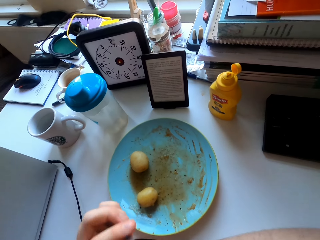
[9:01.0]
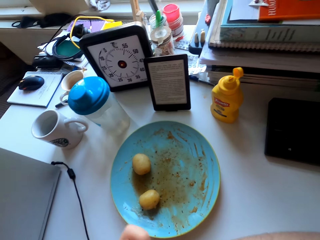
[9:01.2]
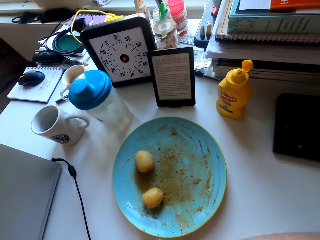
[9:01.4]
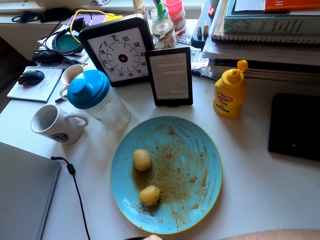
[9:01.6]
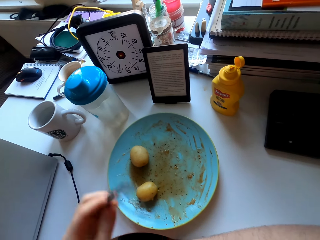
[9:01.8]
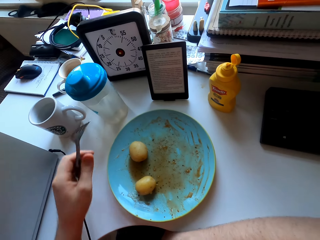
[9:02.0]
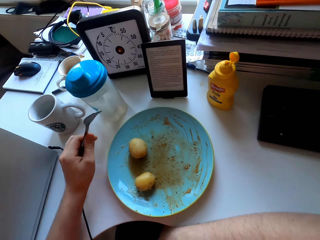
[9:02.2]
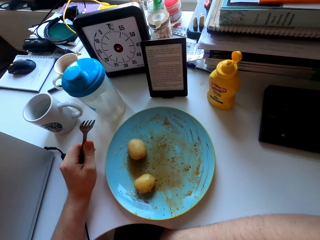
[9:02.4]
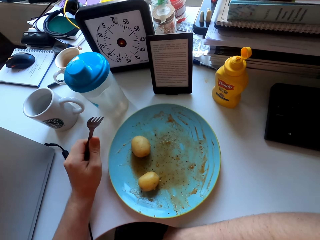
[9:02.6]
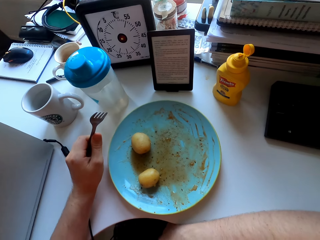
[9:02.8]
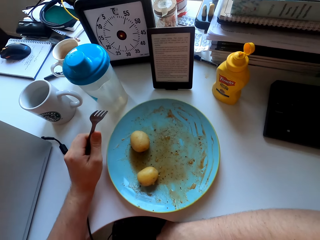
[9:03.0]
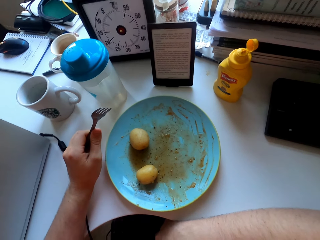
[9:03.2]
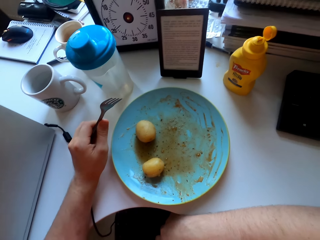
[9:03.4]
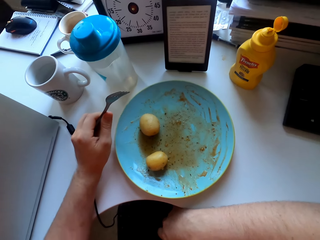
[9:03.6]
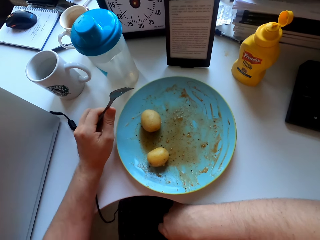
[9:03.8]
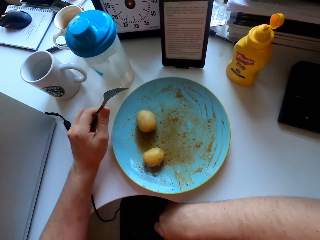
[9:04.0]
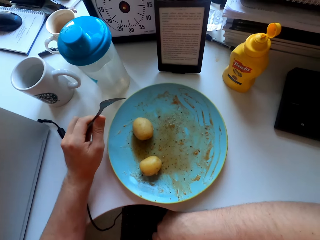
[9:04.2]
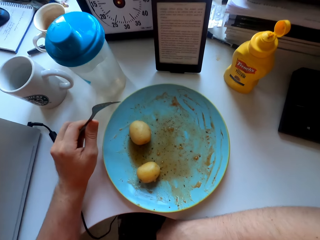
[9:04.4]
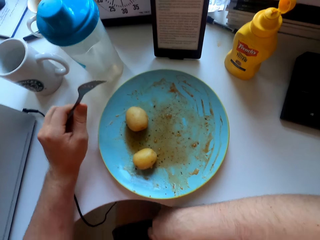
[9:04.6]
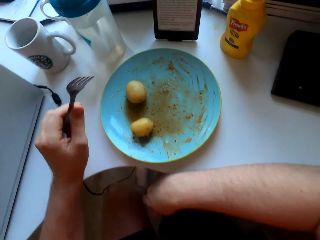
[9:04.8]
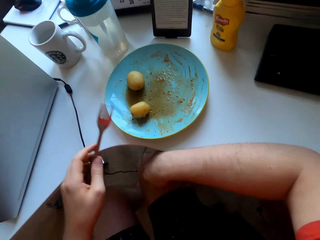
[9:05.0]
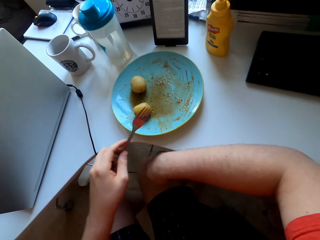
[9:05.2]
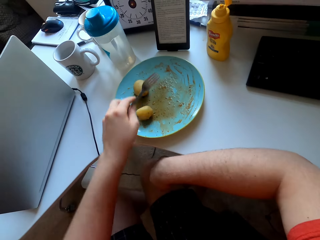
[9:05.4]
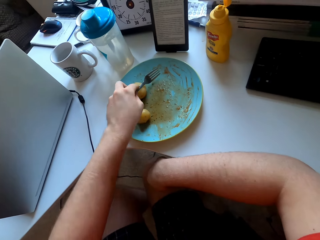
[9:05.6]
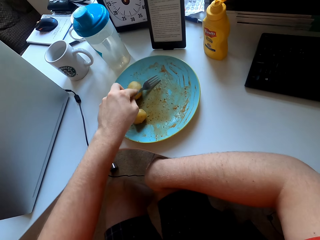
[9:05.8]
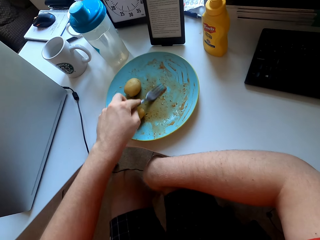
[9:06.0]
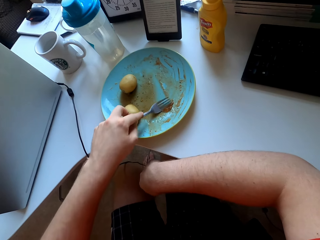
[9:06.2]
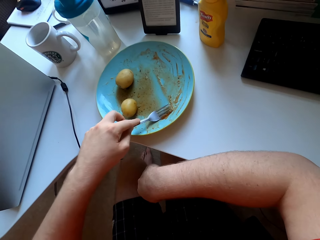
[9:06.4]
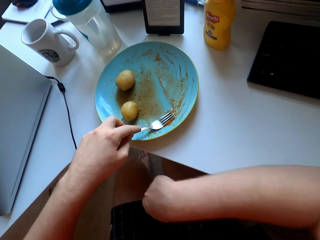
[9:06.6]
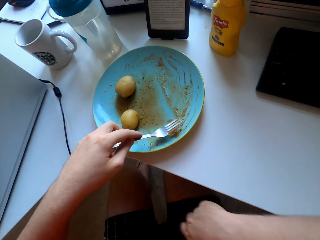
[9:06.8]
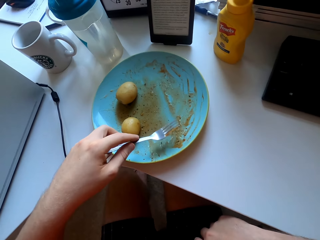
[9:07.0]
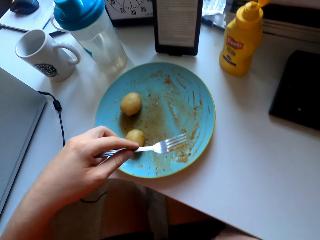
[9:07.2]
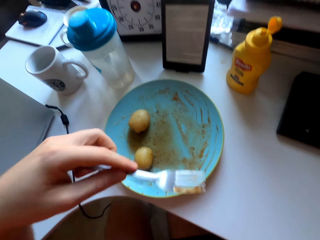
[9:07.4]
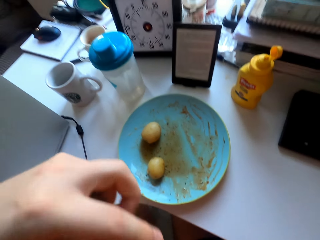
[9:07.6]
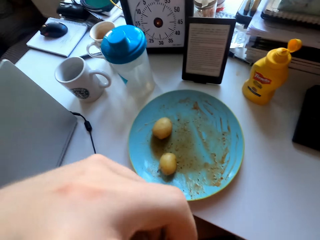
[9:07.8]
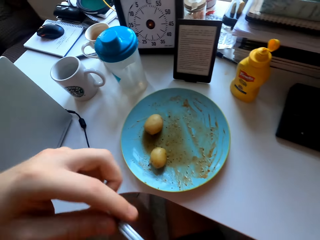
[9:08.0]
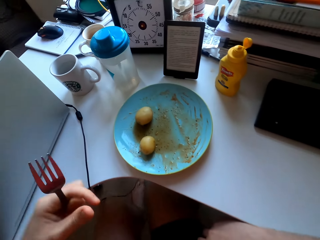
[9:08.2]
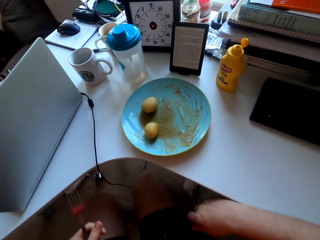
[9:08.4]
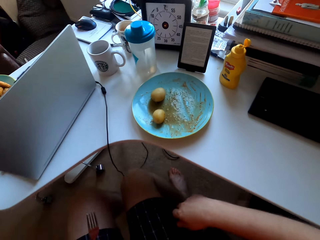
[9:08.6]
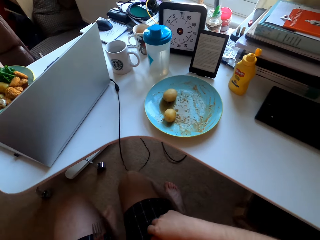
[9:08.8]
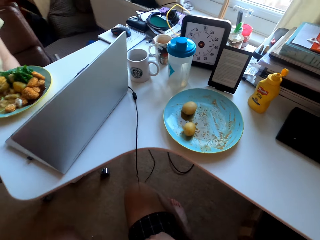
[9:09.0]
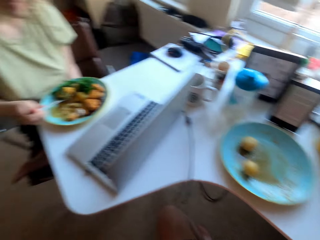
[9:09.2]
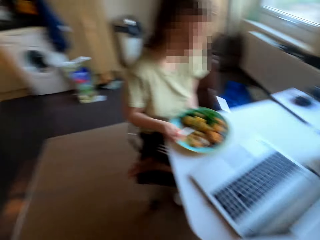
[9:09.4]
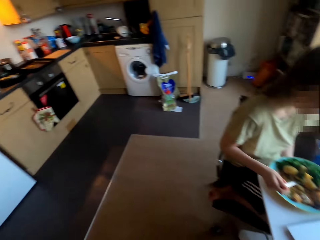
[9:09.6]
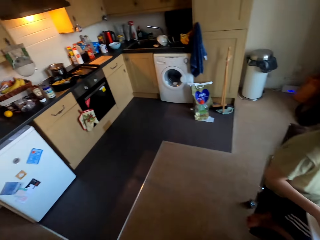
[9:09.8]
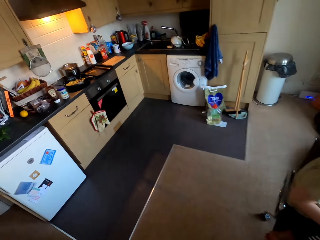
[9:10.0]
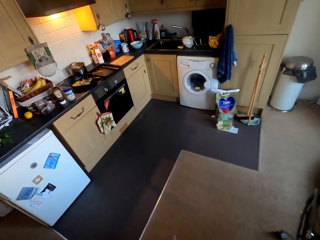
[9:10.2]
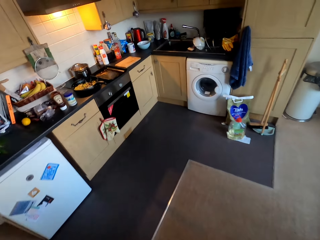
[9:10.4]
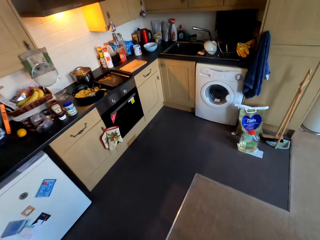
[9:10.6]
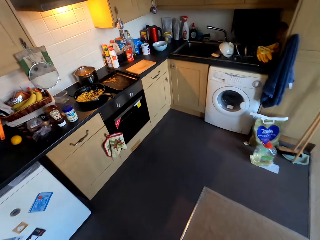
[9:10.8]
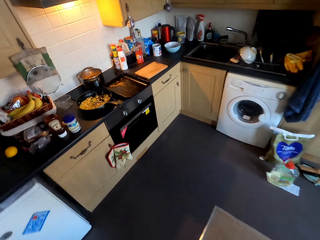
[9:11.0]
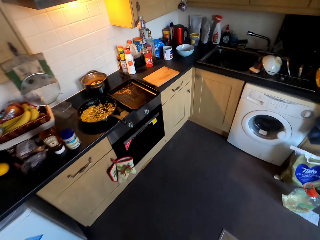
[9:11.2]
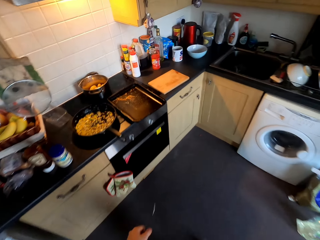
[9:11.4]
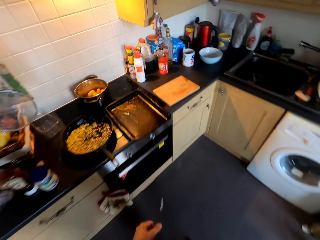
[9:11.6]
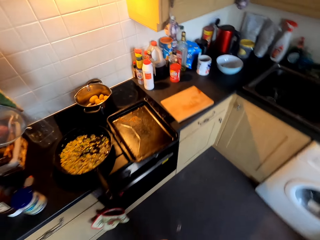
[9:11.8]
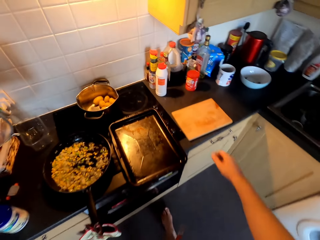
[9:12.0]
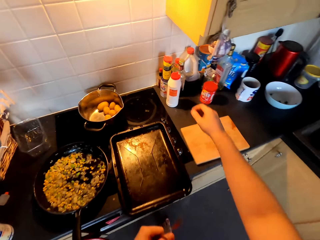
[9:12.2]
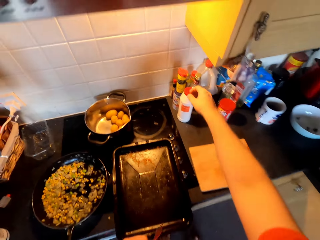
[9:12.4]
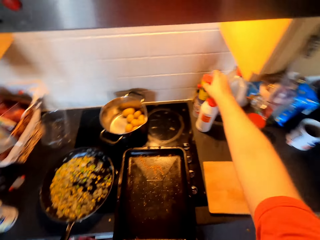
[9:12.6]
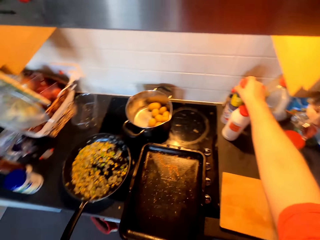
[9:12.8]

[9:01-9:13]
The camera wearer lifts the plate. They put their left hand on the table. They look at the phone. They scoop soup from the plate. They eat the soup. They turn around the room. They walk around the room.

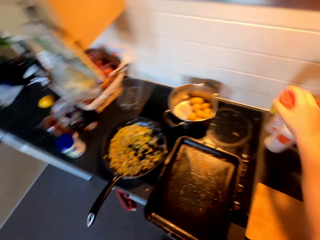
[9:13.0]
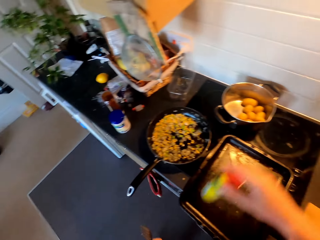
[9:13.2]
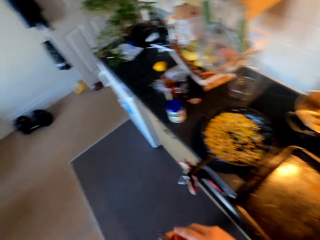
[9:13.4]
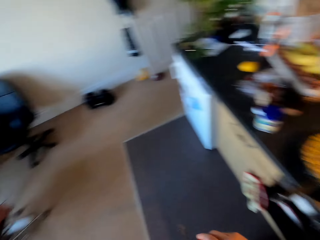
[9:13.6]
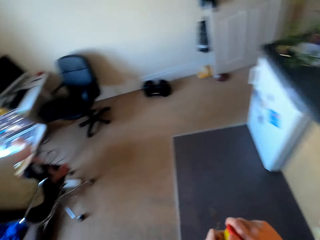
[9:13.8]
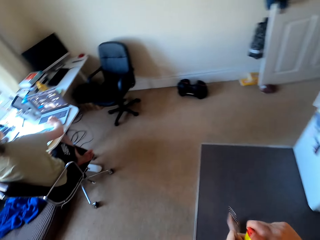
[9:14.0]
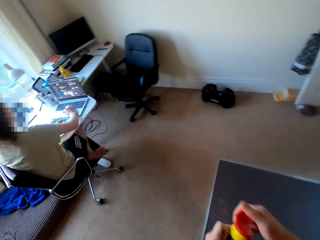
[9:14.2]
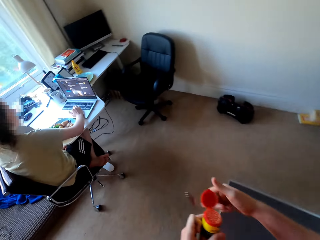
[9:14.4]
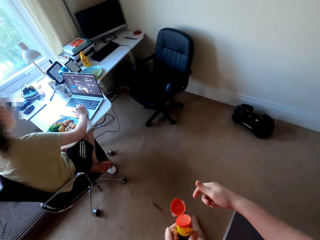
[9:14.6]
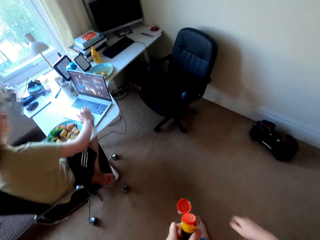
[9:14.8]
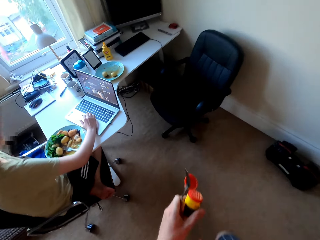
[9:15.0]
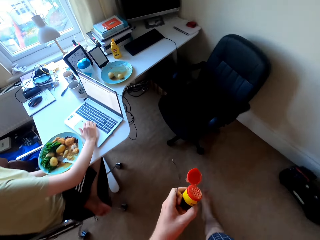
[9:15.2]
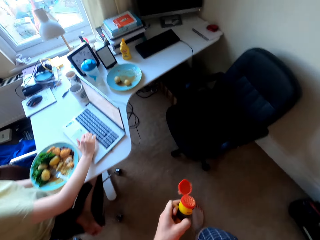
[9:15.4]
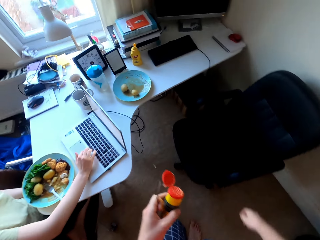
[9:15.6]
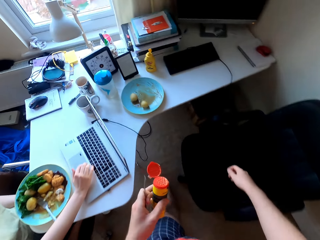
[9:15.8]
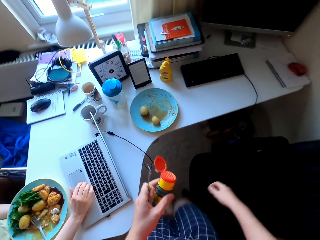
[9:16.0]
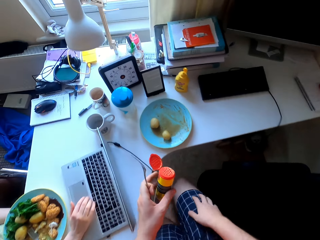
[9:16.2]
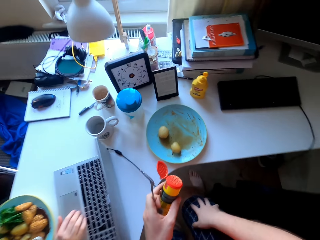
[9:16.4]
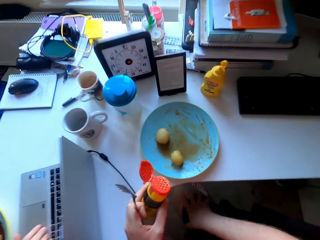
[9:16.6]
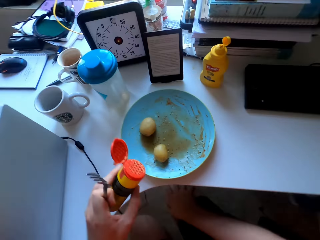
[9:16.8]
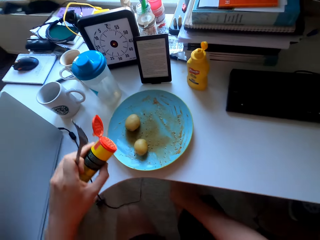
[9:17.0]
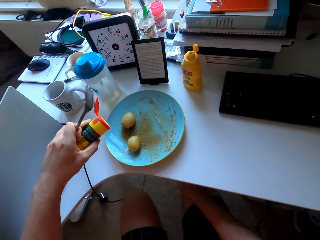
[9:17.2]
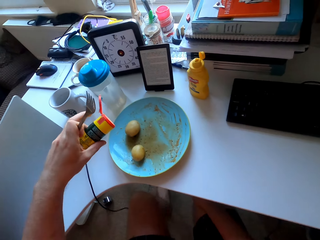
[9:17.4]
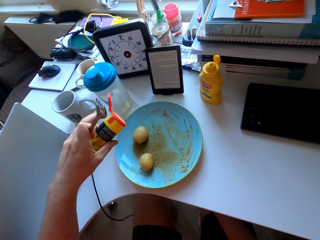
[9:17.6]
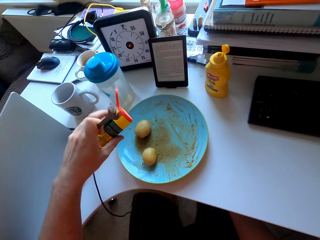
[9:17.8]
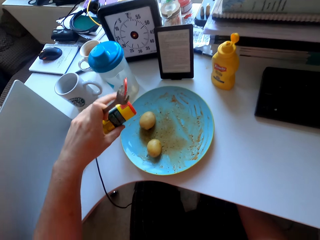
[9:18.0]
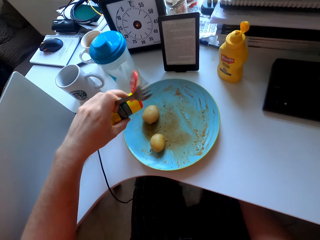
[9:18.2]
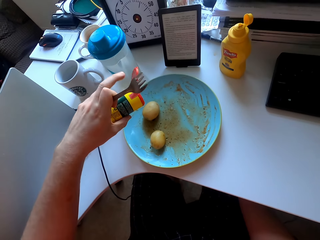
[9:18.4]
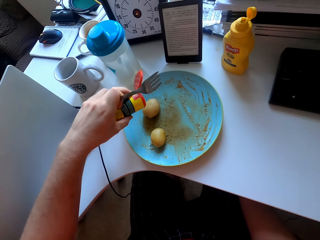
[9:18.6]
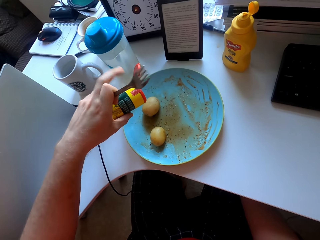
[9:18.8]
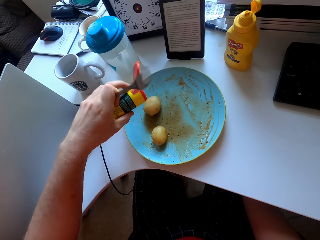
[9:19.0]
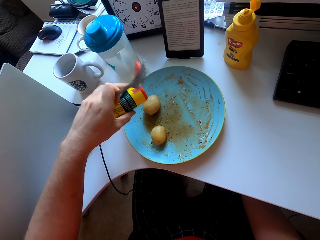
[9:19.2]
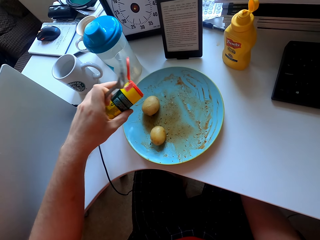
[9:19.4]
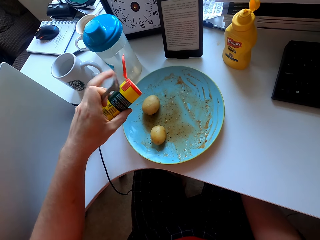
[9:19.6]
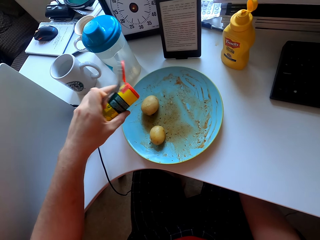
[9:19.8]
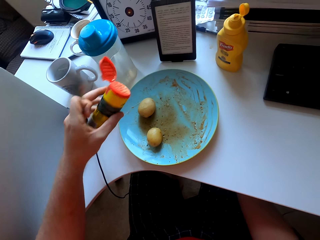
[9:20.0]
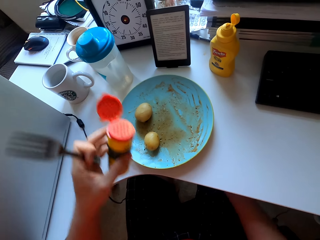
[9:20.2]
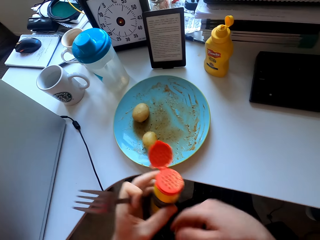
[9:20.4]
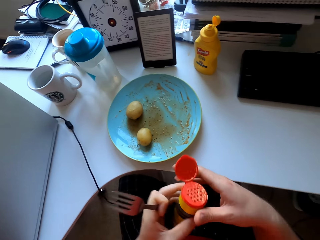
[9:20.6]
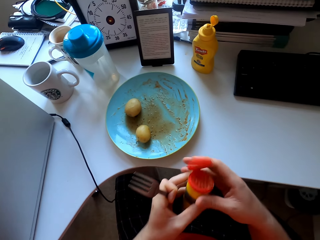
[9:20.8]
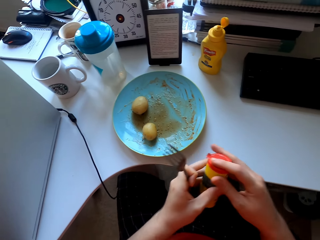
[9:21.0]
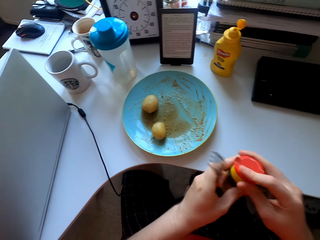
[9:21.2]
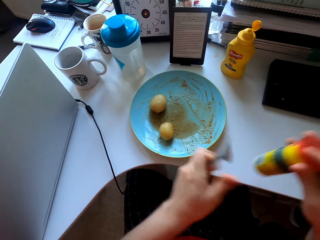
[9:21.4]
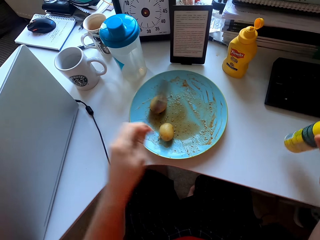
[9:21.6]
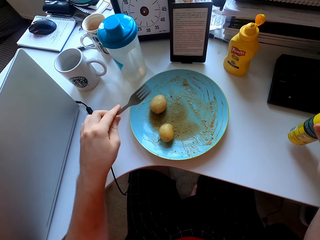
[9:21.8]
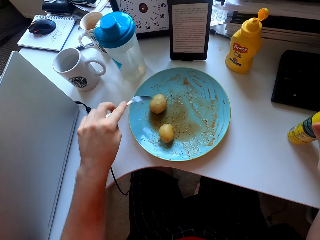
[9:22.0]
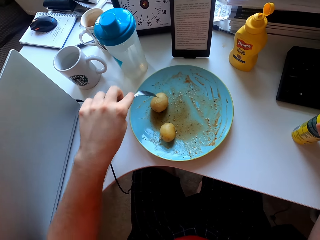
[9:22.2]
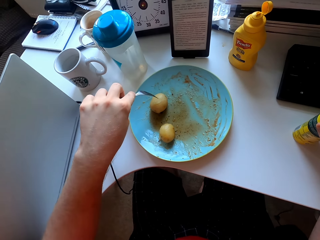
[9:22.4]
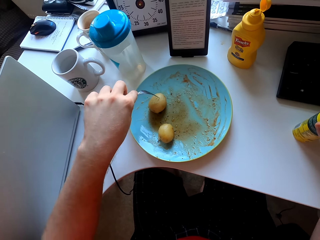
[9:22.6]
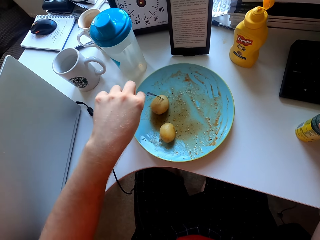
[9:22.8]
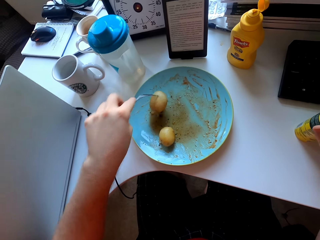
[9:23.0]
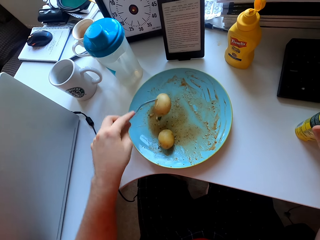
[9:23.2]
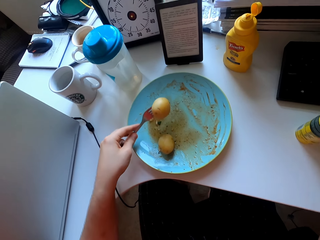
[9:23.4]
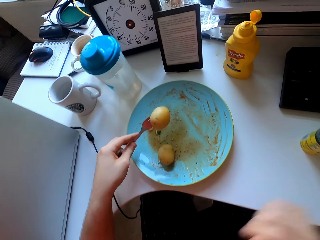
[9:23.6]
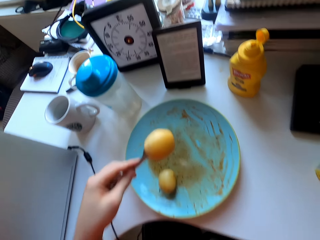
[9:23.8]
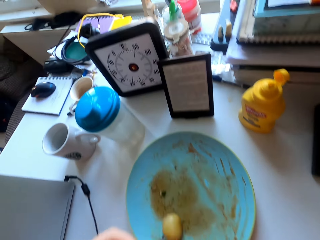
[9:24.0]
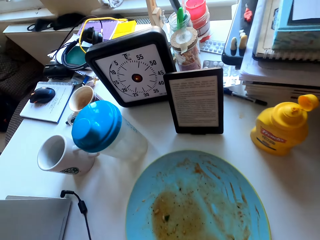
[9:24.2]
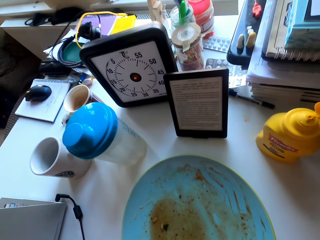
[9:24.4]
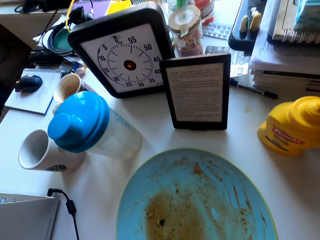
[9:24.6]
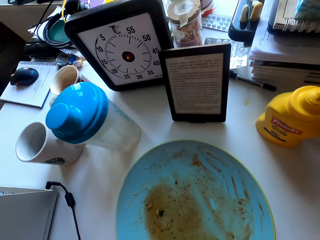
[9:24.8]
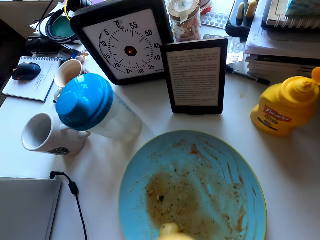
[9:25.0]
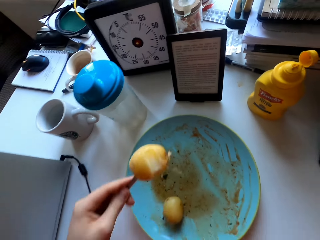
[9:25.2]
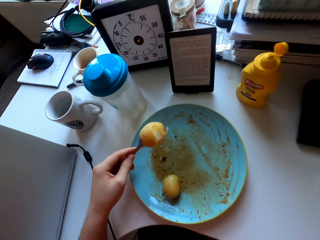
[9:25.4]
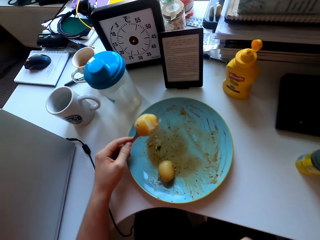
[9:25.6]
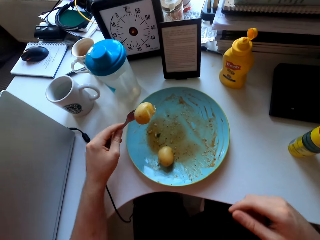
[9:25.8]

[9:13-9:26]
The camera wearer picks up a salt shaker or container of spice from the kitchen counter. They turn around the kitchen. They open the container of spice. They walk towards the table. They sit on a chair. They sprinkle salt on an Irish potato. They close the salt shaker with a lid. They place the salt shaker on the table. They pick up the Irish potato from the plate with a fork. They eat the Irish potato.
